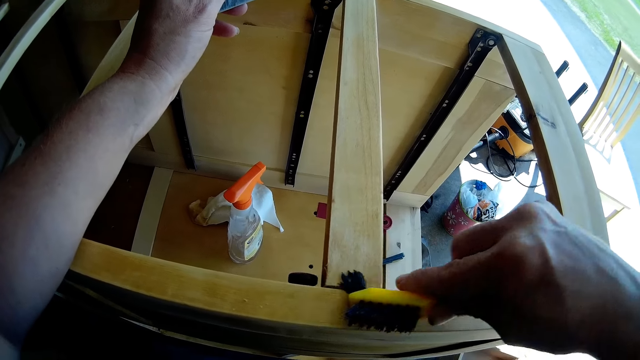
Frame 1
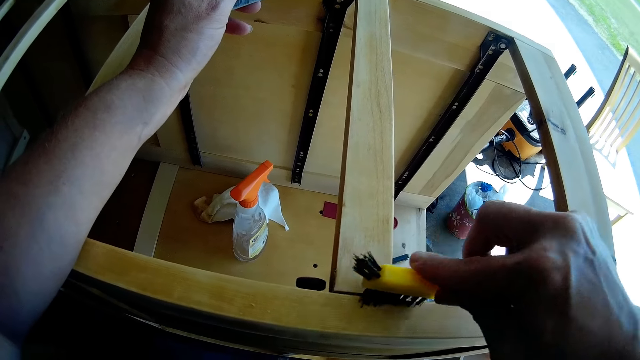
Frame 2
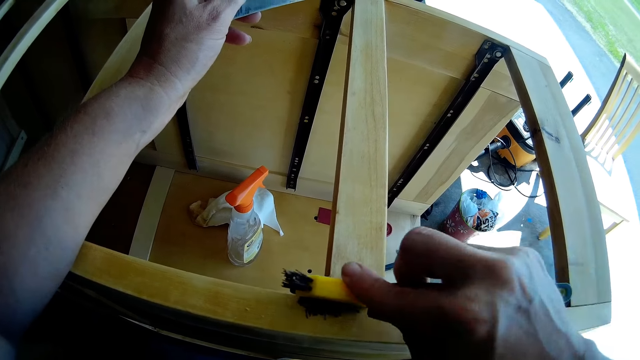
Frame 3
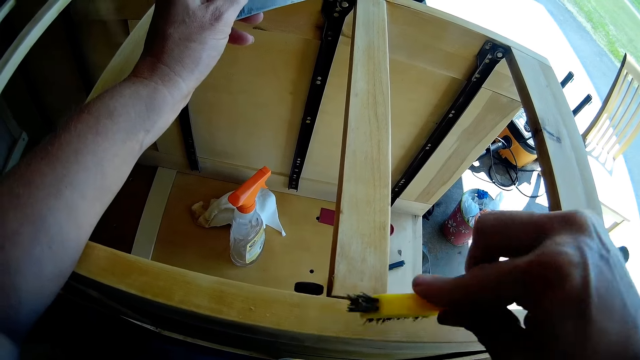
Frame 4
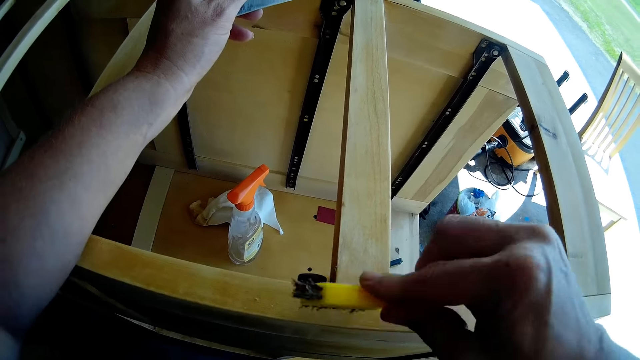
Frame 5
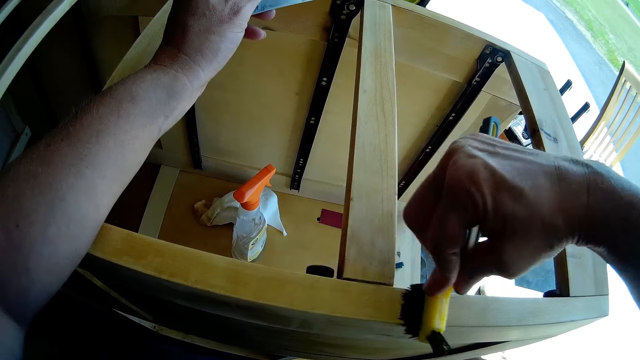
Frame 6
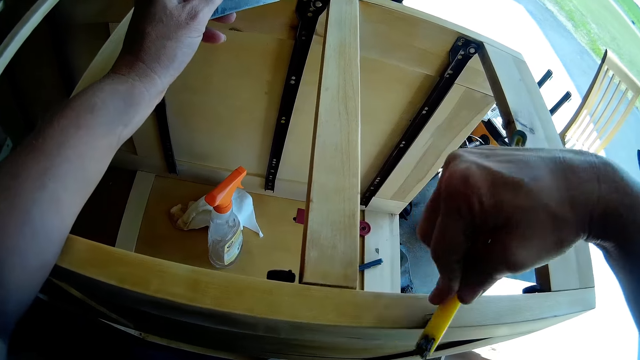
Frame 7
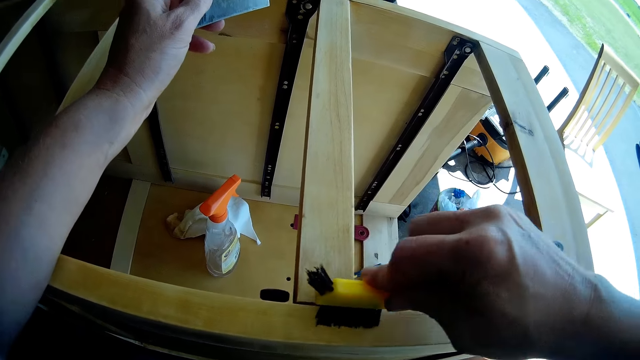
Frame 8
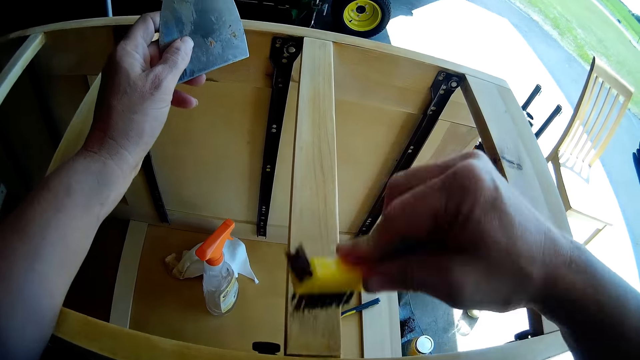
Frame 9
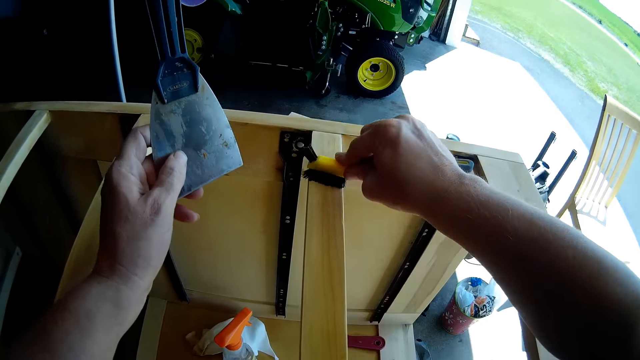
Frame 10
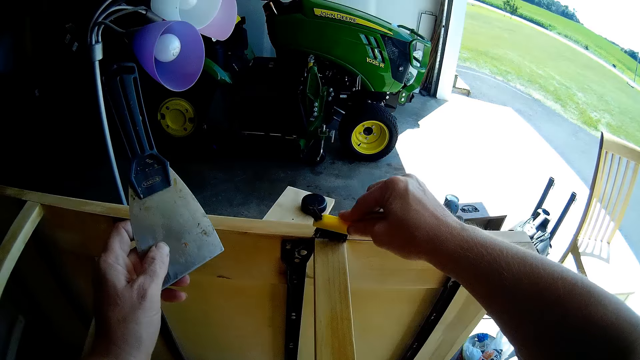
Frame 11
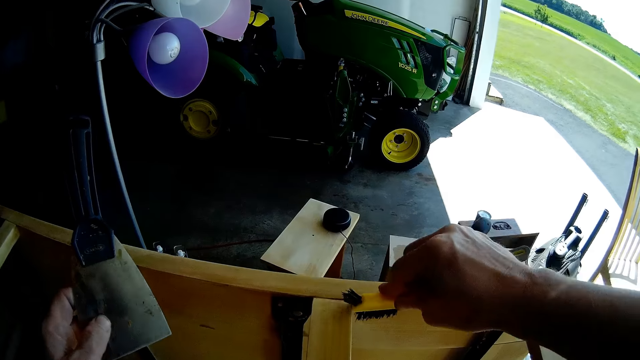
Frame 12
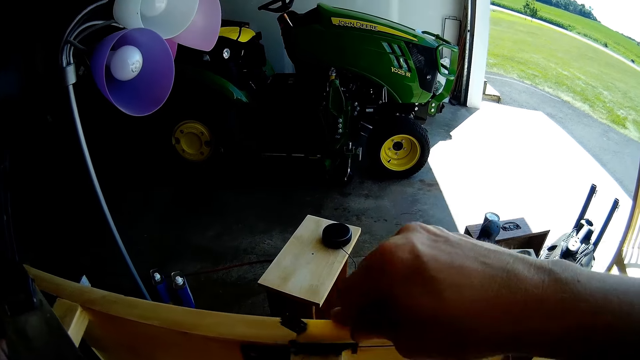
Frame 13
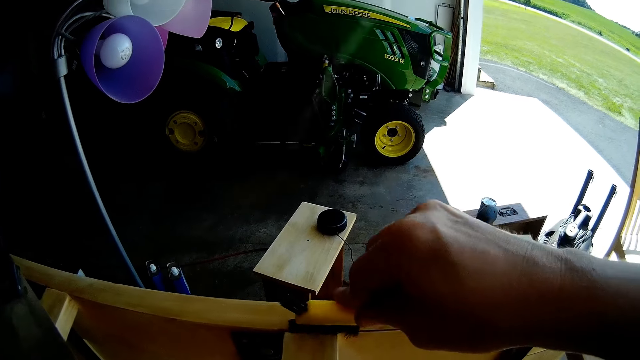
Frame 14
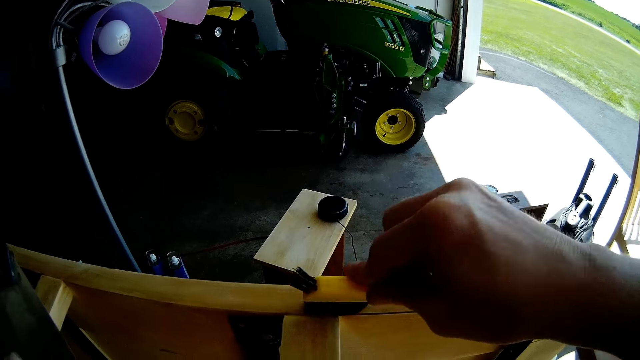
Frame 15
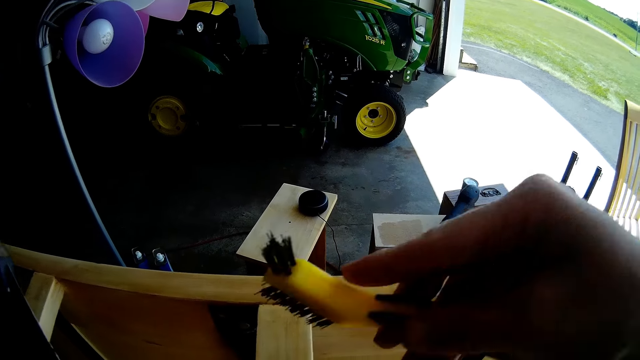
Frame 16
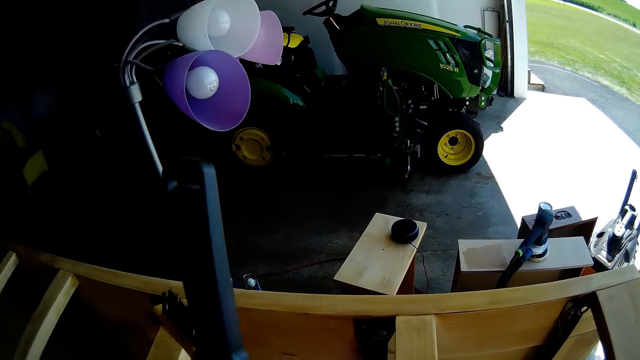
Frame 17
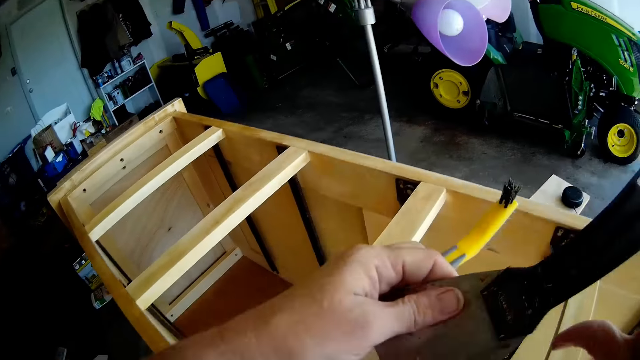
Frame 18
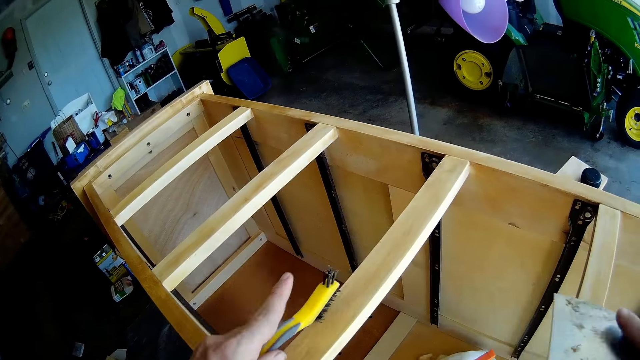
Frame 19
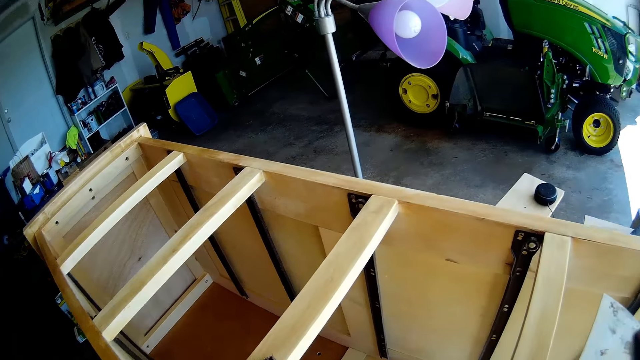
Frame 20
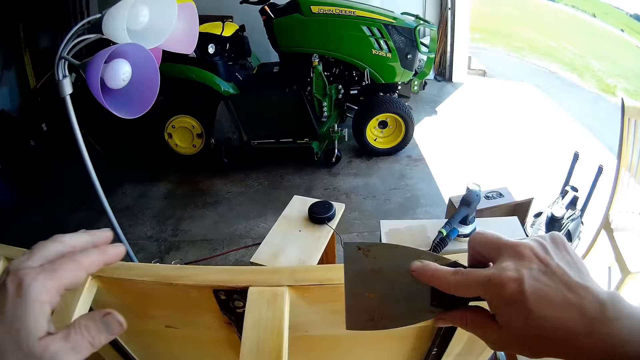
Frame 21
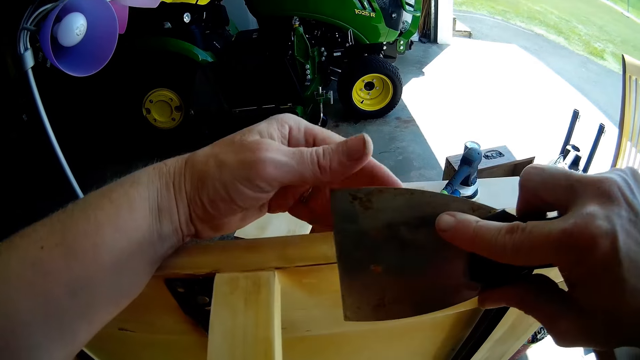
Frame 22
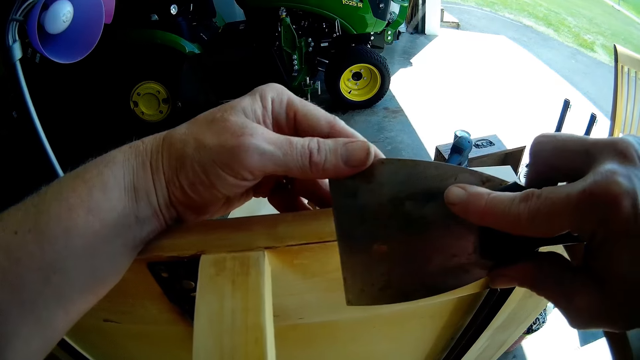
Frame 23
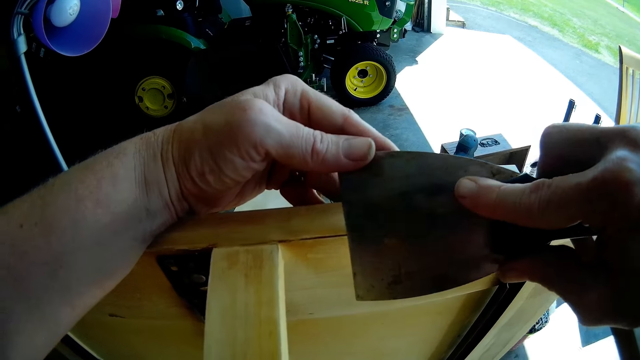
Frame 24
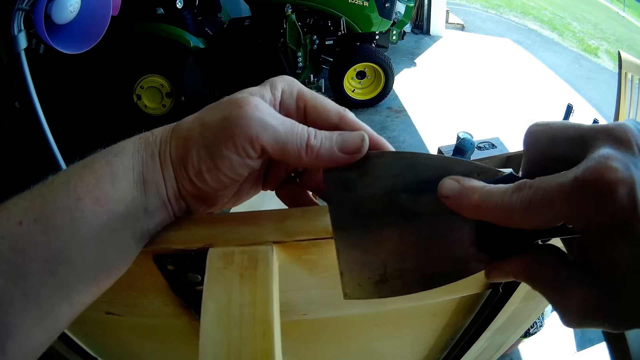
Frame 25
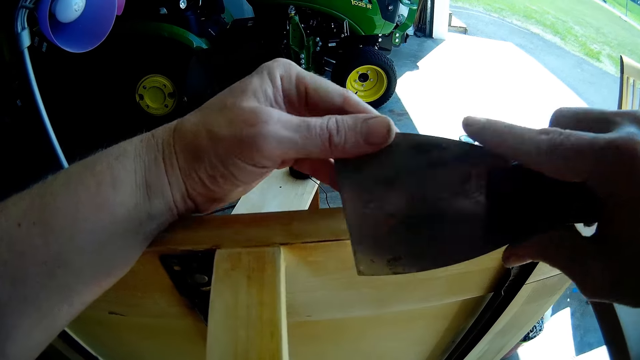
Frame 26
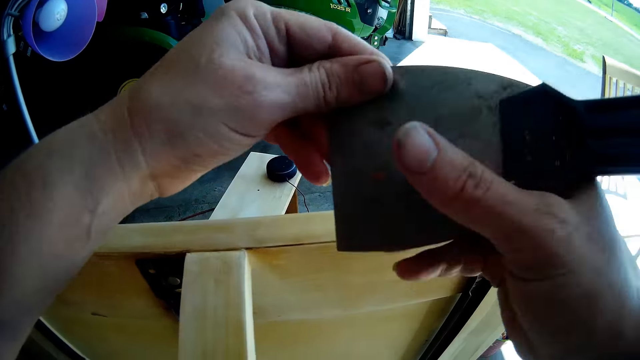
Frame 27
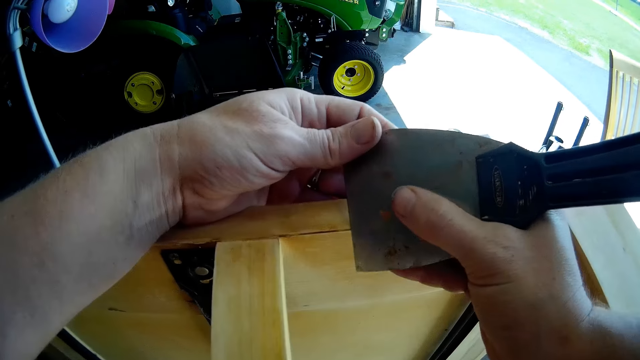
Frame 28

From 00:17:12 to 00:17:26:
The camera wearer places a brush on the other hand. They place a scraper on the other hand. They place the brush on the chest of drawers. They hold the scraper with both hands and scrape the chest of drawers with the scraper.

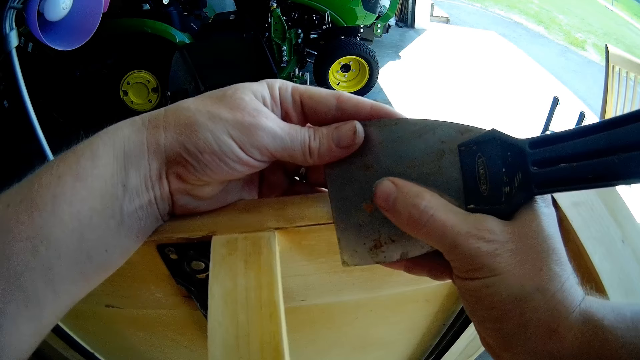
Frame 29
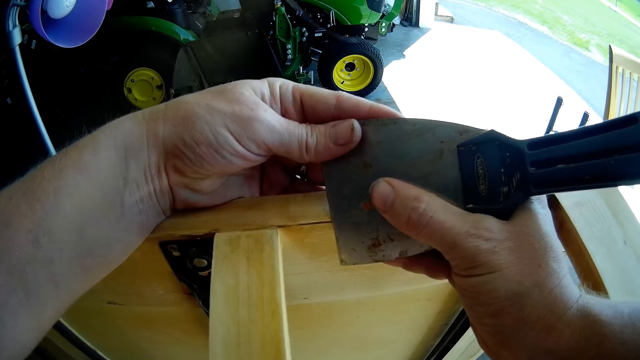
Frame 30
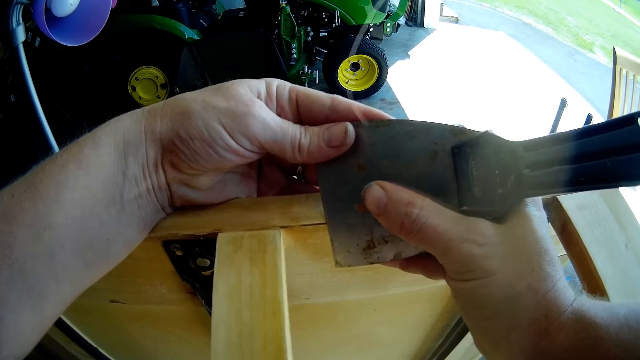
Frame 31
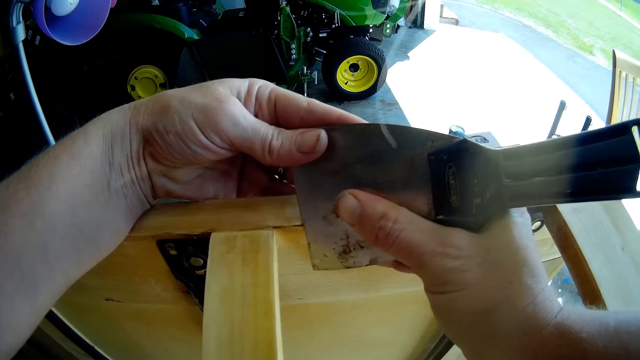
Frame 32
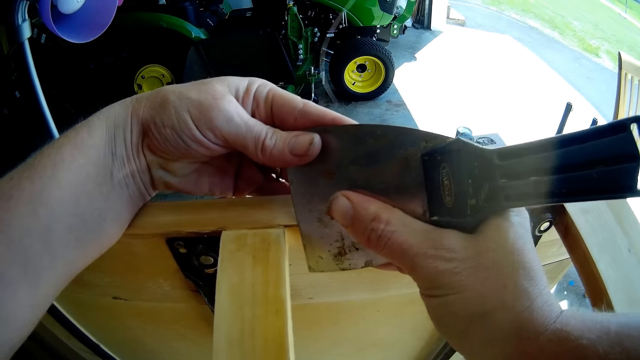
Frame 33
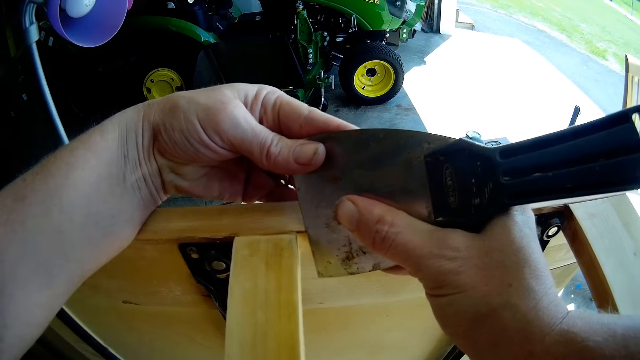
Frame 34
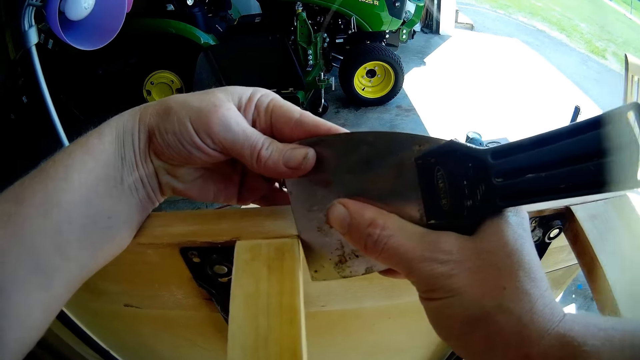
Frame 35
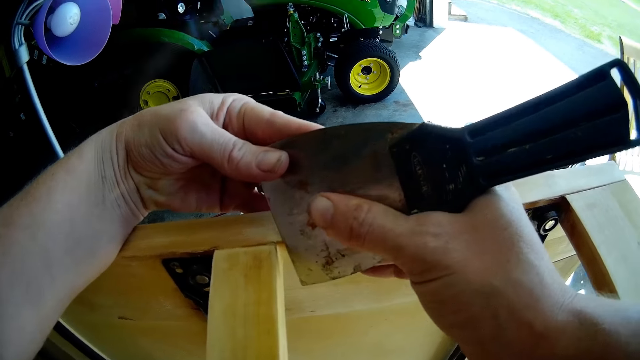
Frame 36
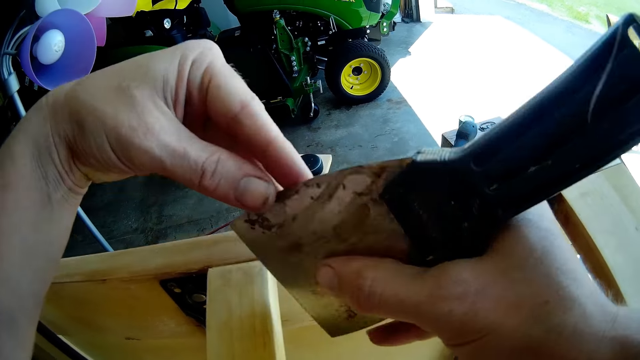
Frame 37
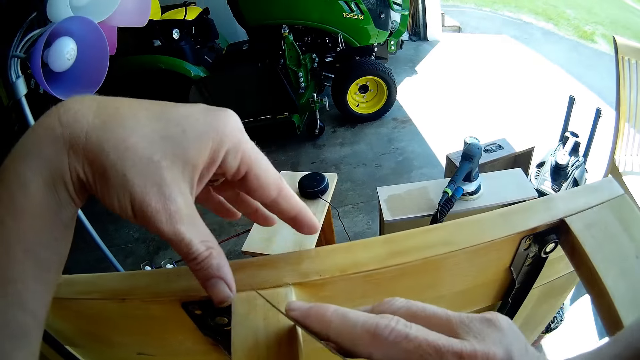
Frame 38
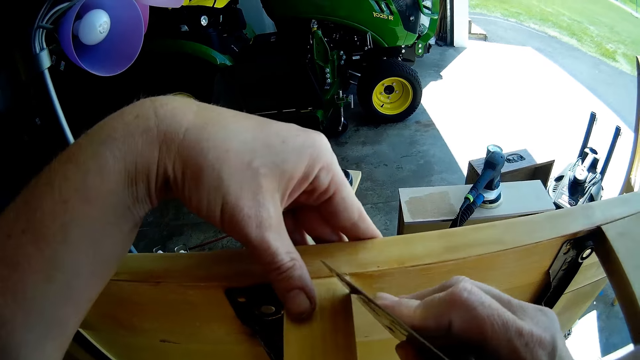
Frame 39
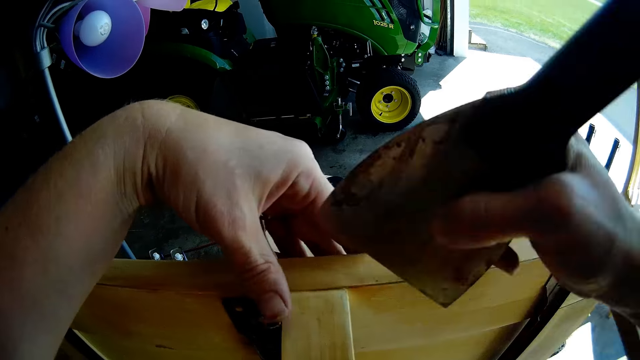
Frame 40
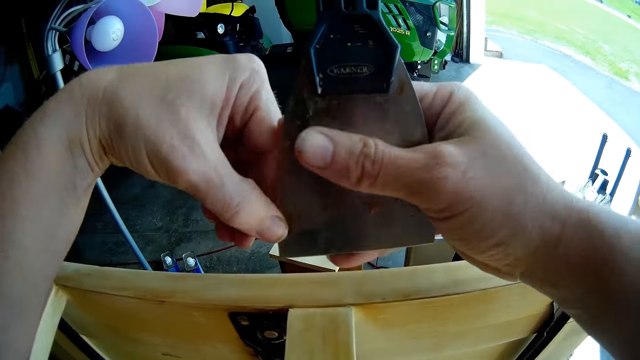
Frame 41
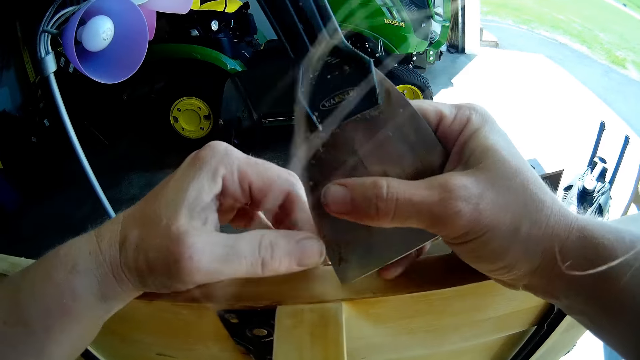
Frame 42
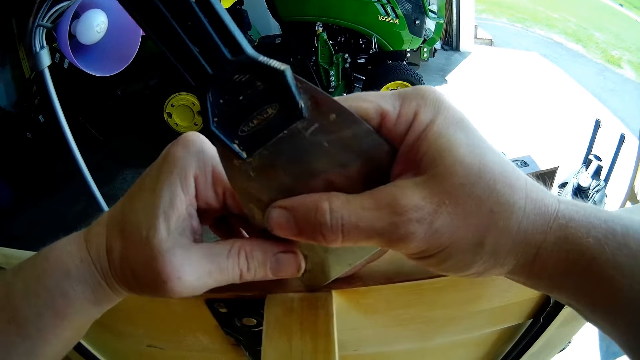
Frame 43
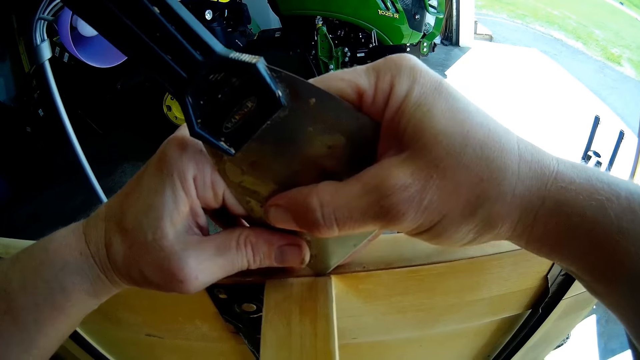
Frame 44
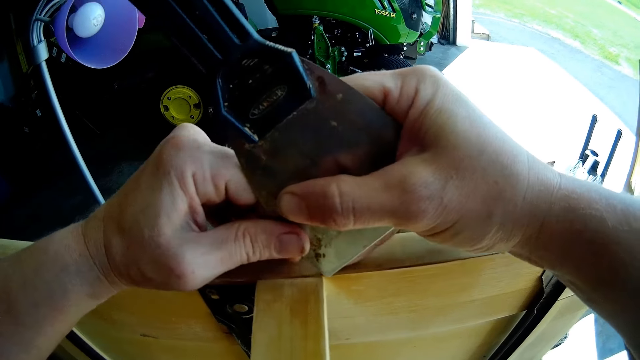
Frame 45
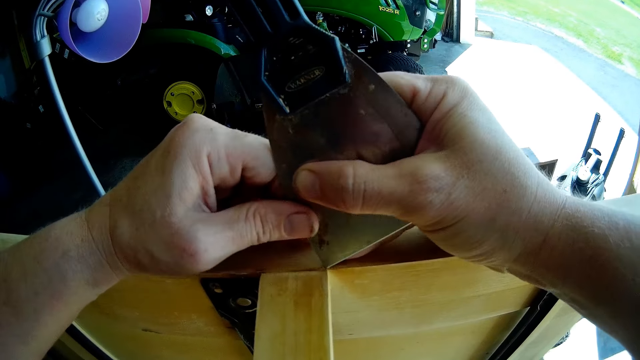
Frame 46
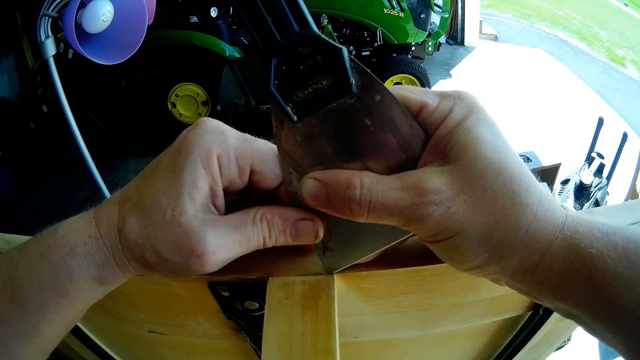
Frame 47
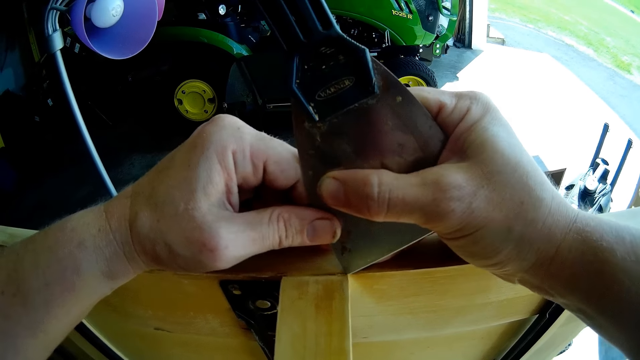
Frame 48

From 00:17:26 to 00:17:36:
The camera wearer holds the wood scraper. They scrape the wooden cabinet with the wood scraper.
